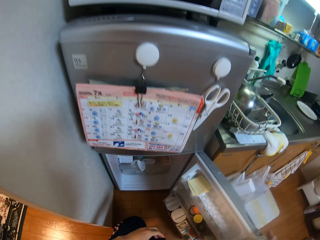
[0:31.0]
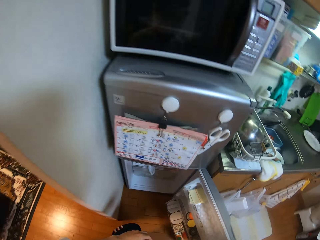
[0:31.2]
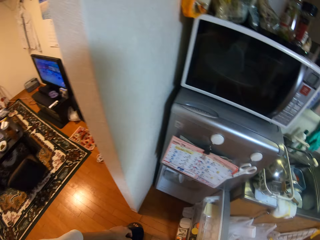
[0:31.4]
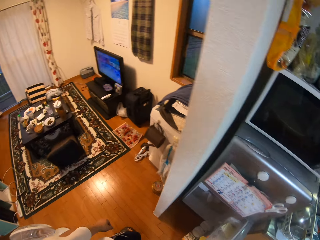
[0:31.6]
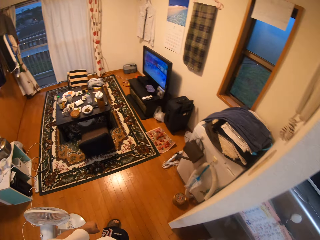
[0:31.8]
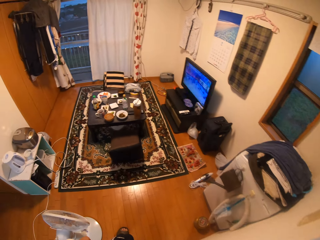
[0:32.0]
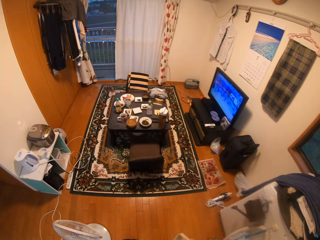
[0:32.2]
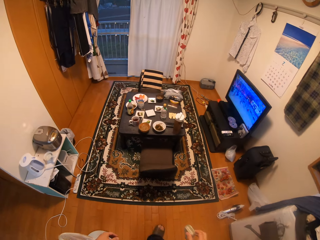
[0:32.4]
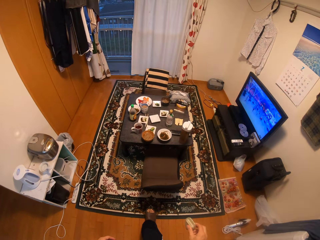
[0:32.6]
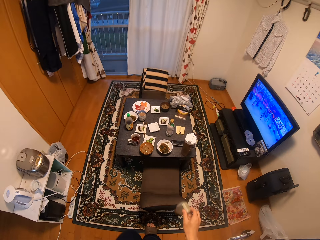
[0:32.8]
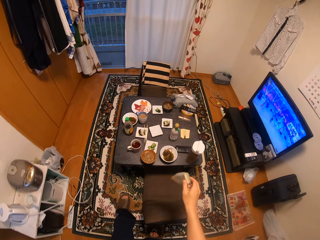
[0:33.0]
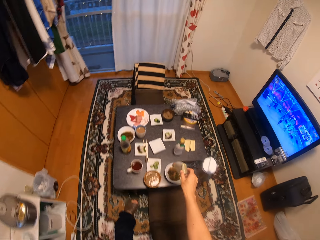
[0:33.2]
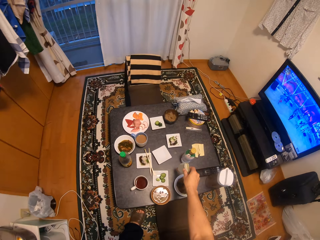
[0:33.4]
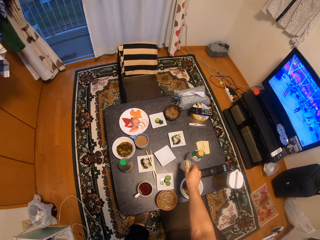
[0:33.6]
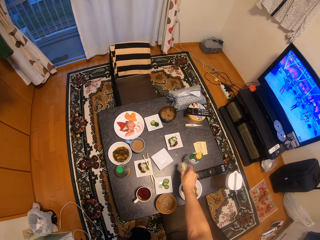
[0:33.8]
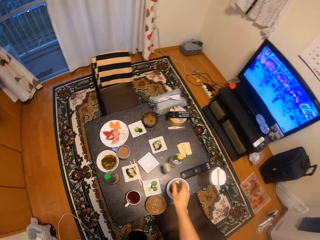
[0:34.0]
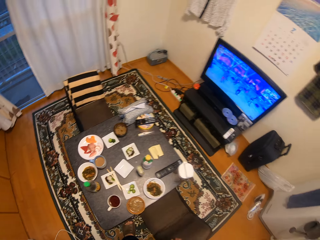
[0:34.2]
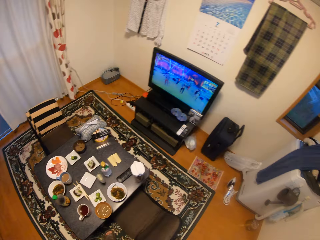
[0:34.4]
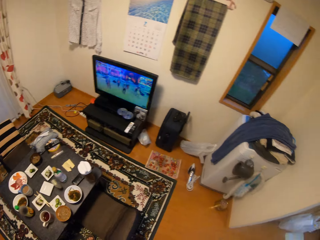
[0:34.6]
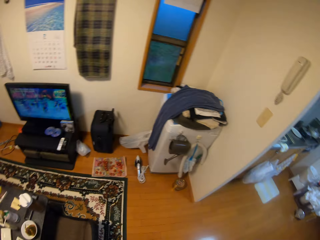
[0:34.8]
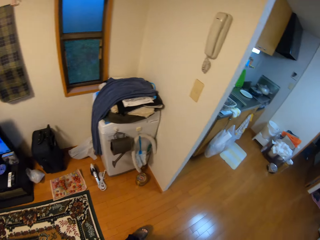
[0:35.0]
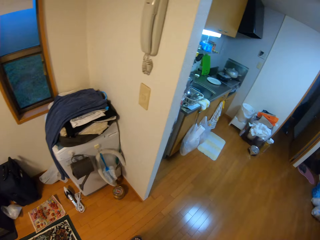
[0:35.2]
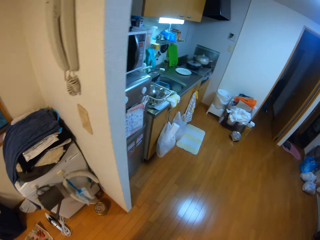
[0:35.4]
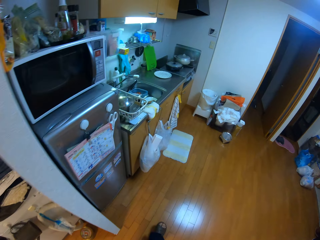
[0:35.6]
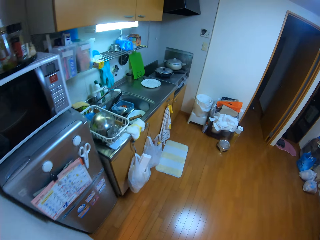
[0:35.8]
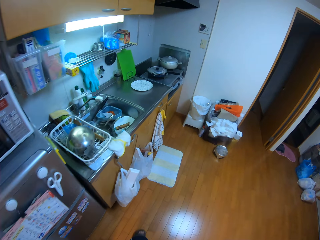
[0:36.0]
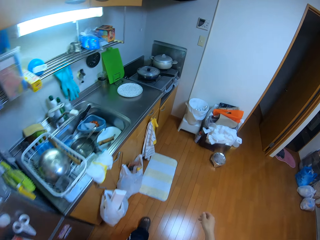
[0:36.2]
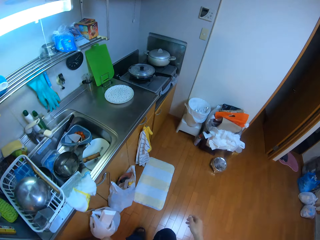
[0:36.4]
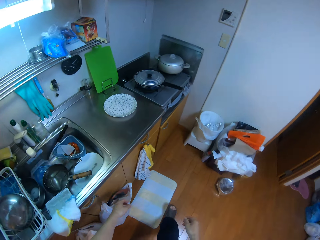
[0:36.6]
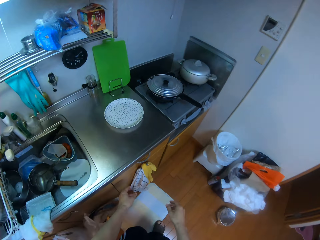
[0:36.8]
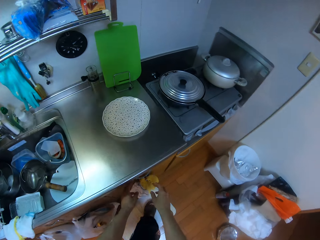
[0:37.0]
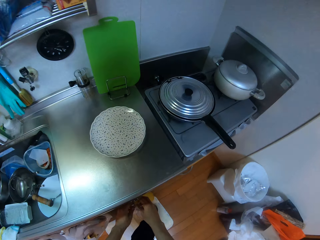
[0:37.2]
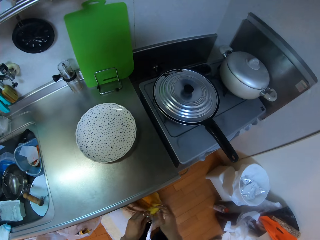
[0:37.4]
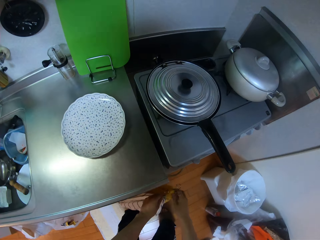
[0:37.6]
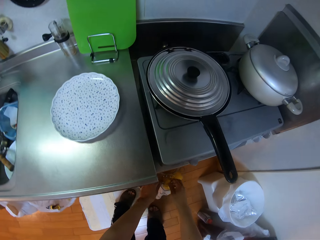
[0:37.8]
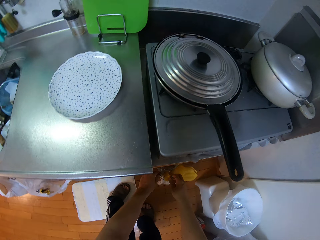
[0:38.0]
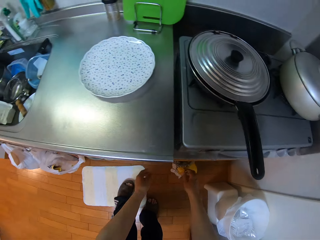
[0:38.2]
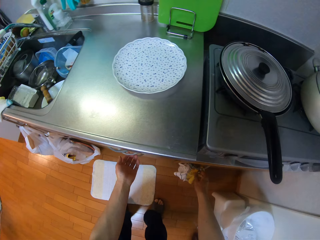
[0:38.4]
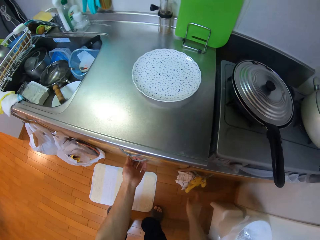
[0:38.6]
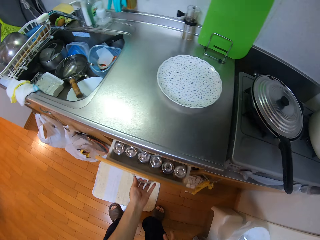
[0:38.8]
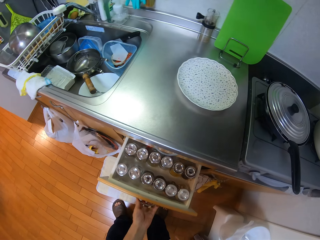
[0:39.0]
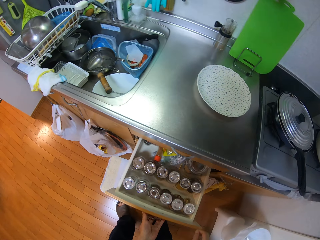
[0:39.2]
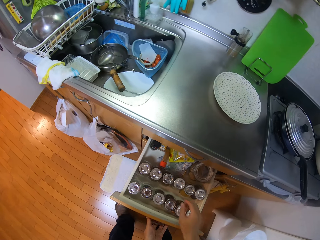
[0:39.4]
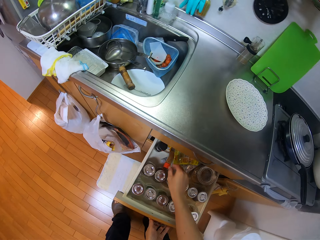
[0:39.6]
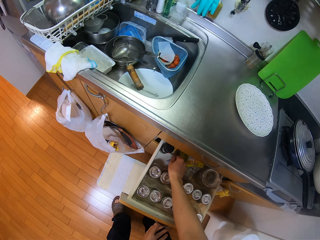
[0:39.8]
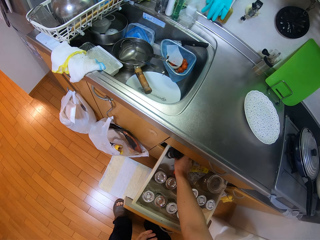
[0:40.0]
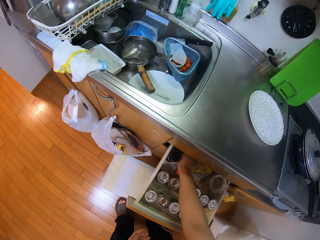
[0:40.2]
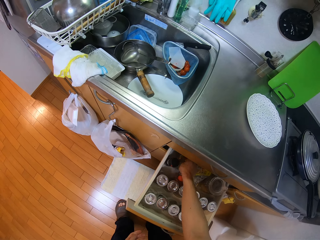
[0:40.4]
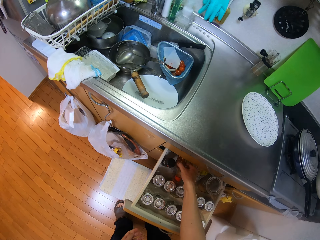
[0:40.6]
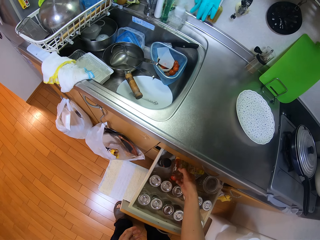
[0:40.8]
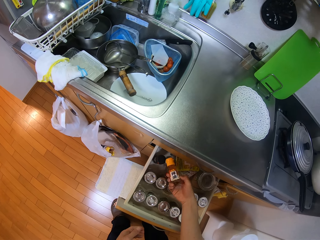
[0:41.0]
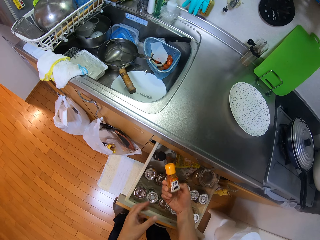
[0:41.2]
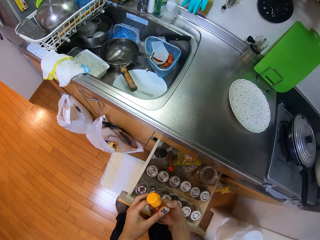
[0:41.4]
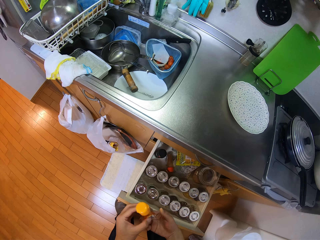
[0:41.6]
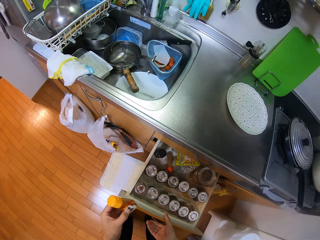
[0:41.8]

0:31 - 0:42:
The camera wearer closes the fridge door. He walks towards the dining table. He drops the bottle on the dining table. He turns around. He walks towards a drawer. He picks two napkins with his hands and hangs them on a door handle of a cabinet. He opens the cabinet drawer with his left hand. He picks up a can of oil from the drawer using his right hand.

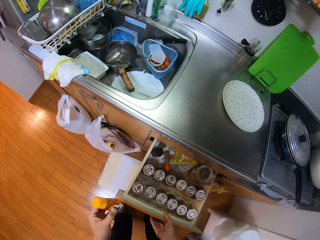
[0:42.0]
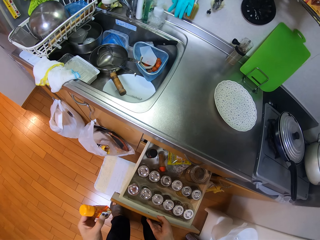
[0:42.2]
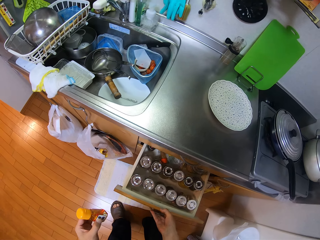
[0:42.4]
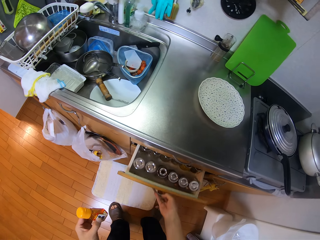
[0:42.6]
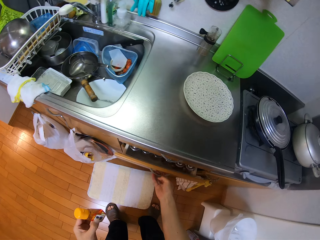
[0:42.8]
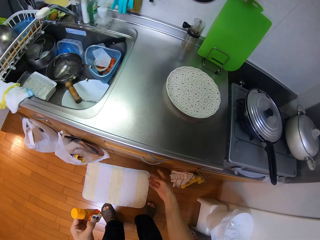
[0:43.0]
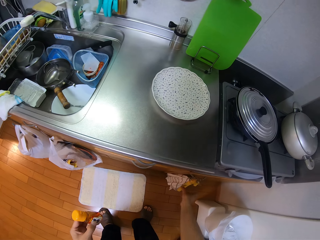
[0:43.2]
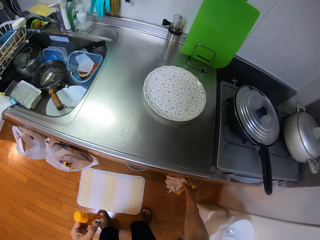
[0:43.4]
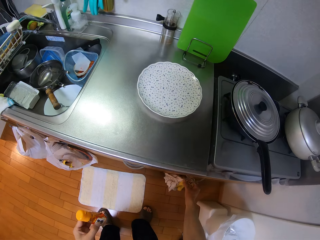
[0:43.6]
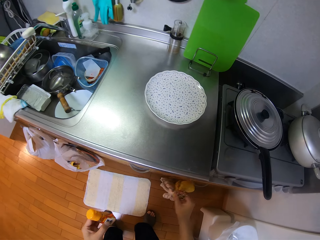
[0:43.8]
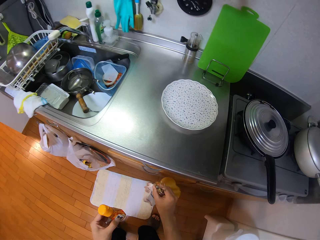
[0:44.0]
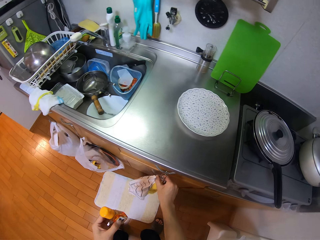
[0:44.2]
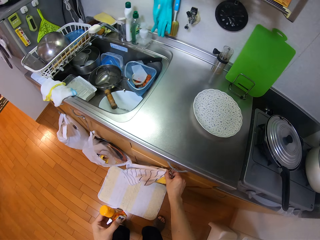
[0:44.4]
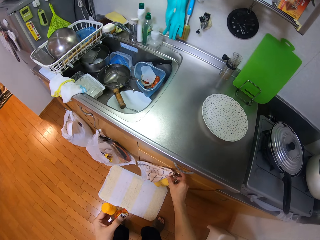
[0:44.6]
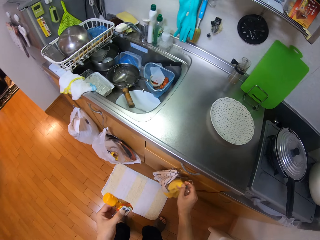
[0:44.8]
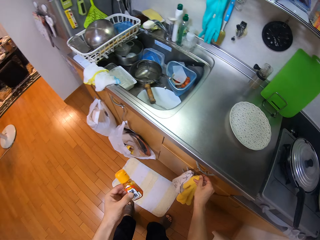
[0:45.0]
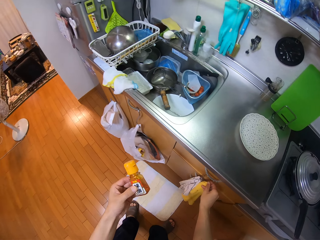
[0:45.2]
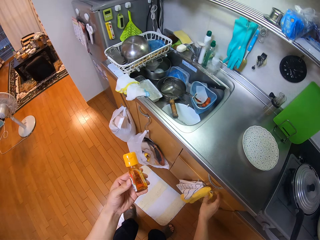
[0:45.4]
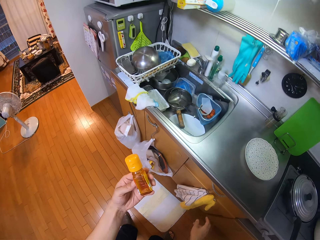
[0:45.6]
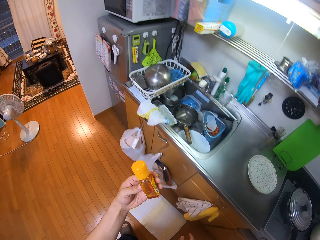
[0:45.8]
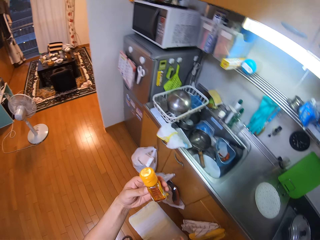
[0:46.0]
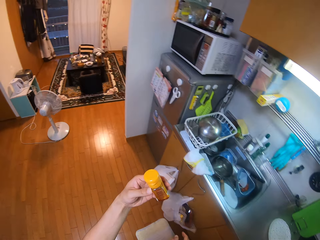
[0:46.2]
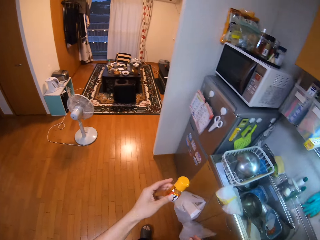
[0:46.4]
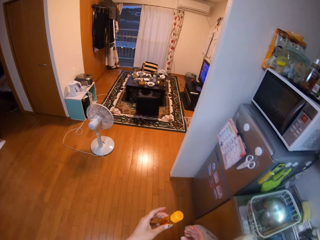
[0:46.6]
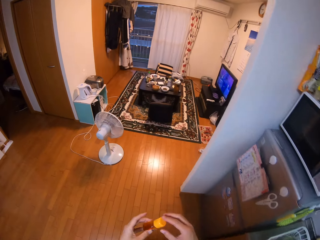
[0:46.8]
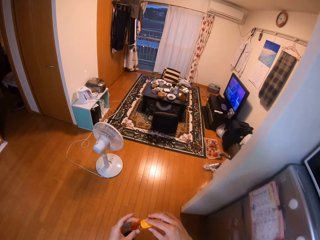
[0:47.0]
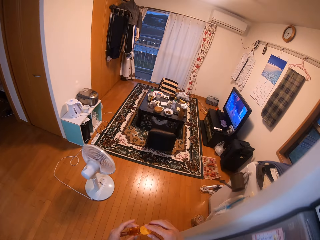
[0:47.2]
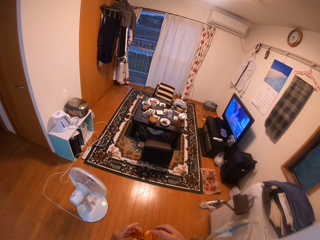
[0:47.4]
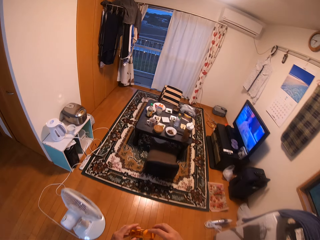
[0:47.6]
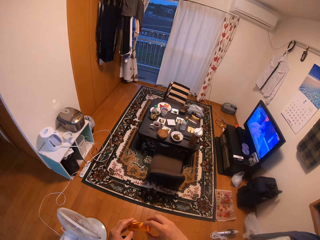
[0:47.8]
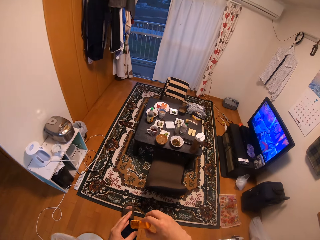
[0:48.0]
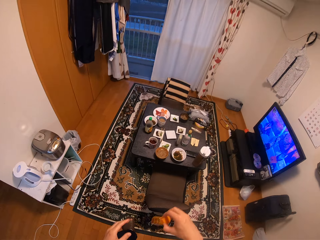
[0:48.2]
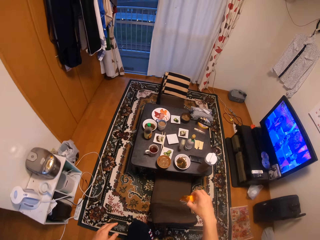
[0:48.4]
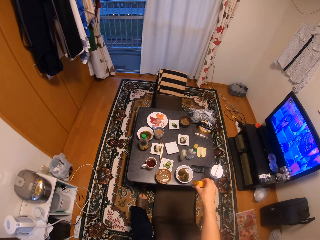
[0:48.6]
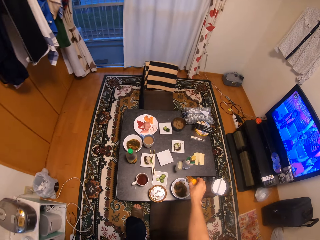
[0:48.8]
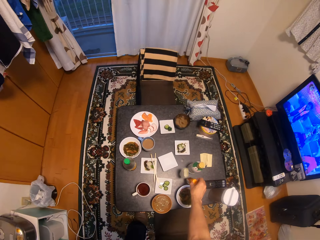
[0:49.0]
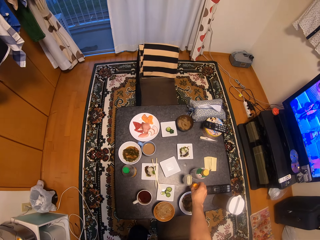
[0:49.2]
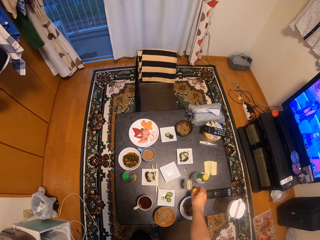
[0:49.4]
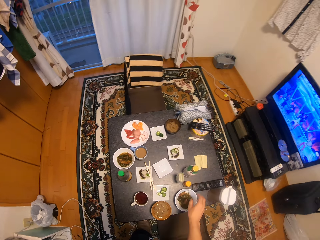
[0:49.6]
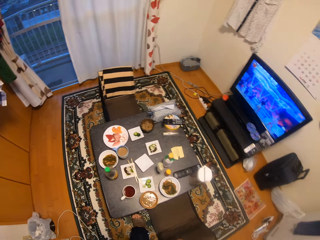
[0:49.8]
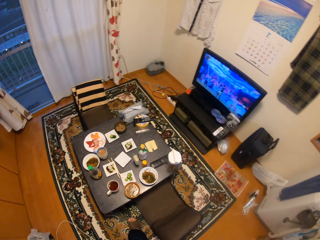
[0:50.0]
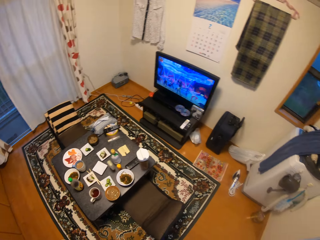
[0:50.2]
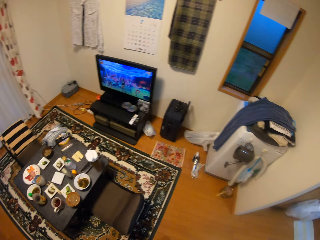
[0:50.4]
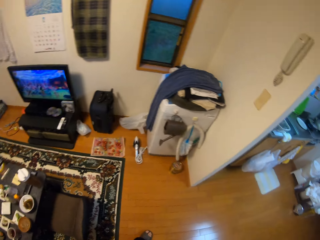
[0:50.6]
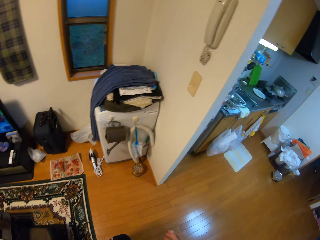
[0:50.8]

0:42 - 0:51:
The camera wearer closes the drawer with his right hand. He picks up the two napkins and hangs them on the handle of the drawer using his right hand. He looks at the bottle or can of oil. He walks toward the dining table. He drops the can of oil on the dining table. He walks back to the cabinet.
